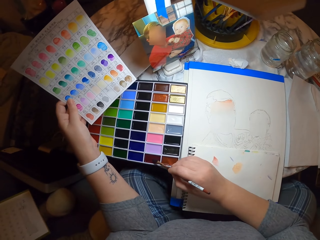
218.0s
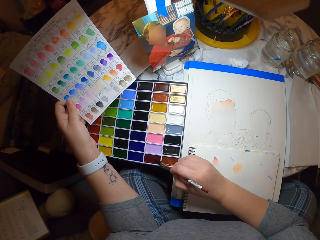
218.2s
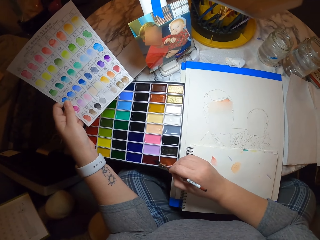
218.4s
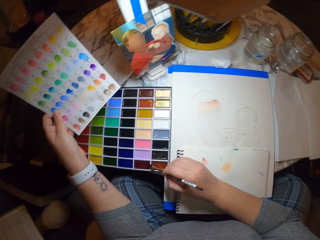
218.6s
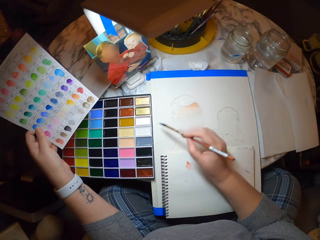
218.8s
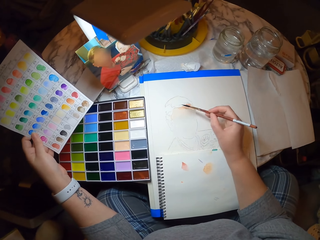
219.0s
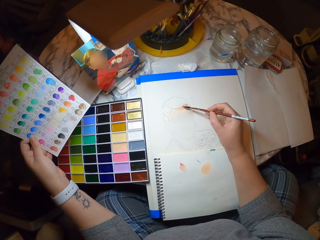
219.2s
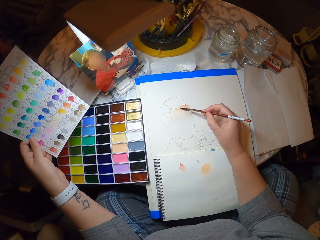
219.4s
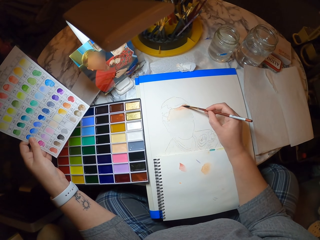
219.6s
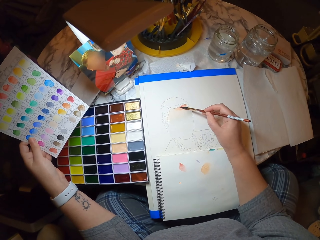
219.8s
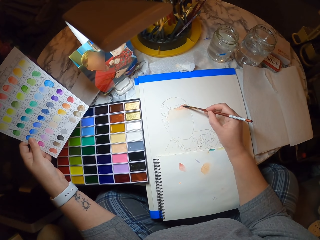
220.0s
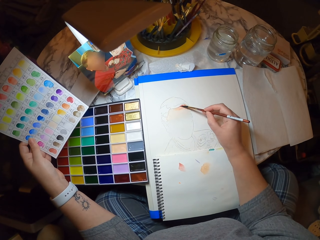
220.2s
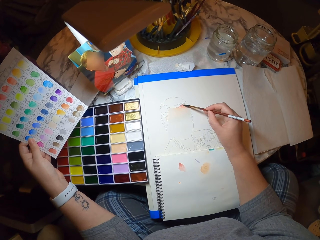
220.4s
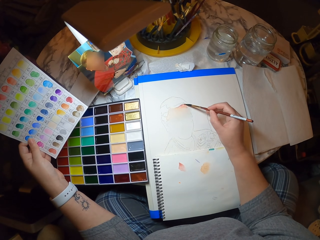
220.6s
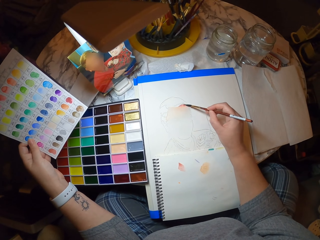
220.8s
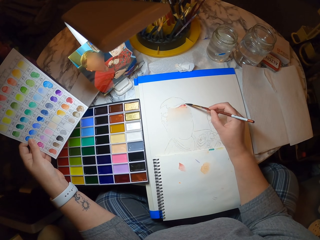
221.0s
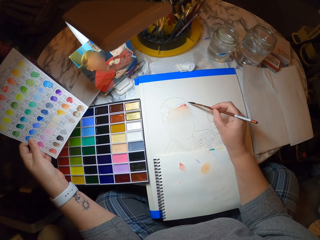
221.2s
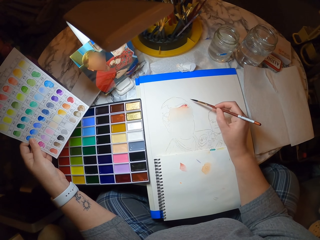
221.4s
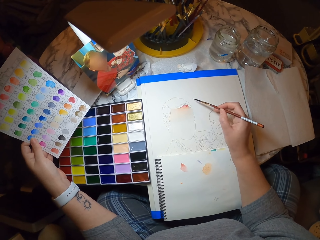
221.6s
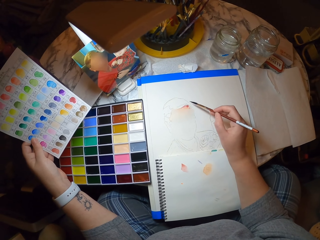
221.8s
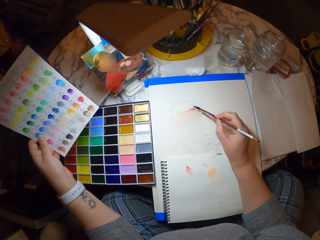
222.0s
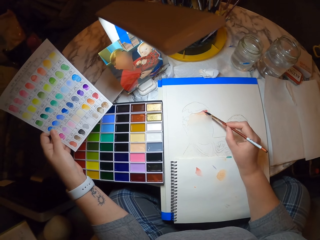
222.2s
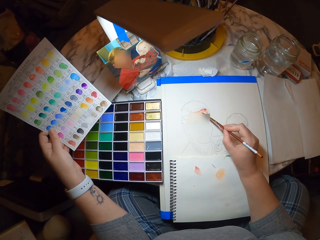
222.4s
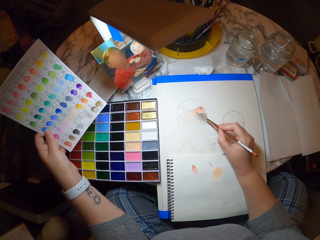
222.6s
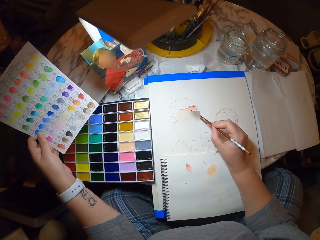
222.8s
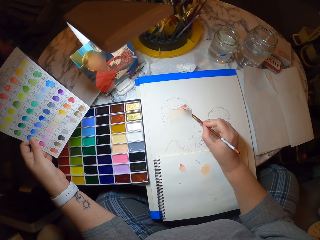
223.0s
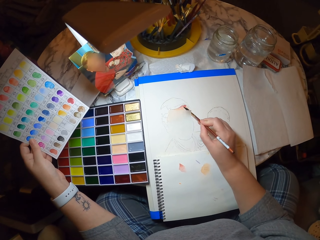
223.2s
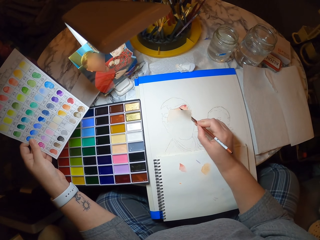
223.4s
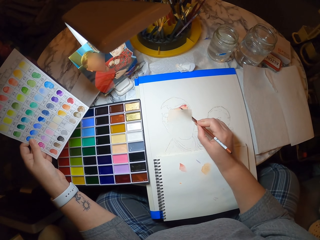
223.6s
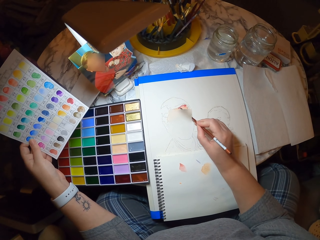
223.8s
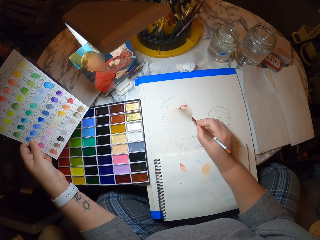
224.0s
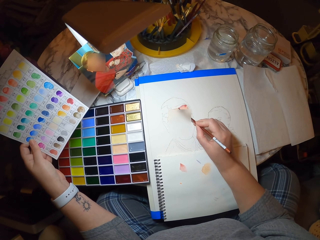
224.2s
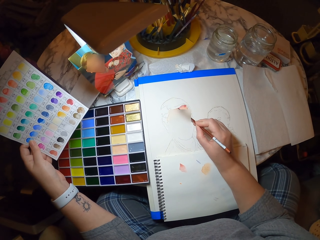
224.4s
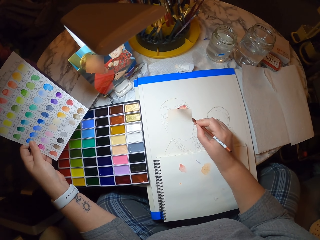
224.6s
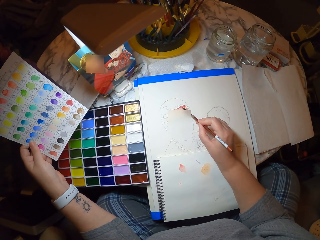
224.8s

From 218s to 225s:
The camera wearer applies color on the paint brush. They paint on the book.

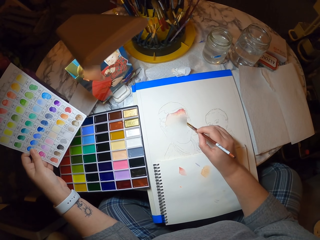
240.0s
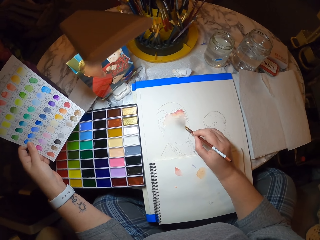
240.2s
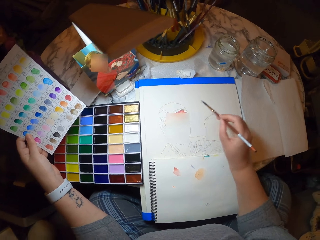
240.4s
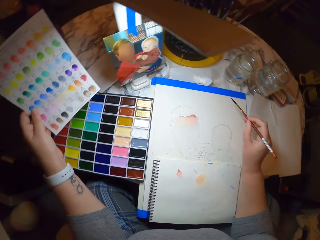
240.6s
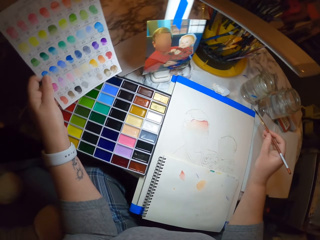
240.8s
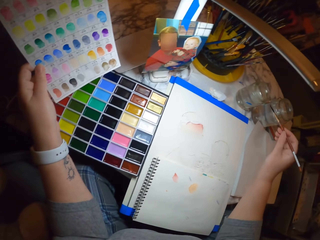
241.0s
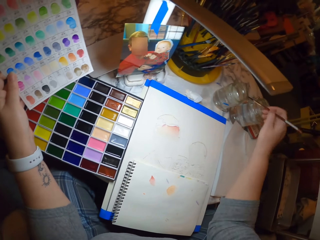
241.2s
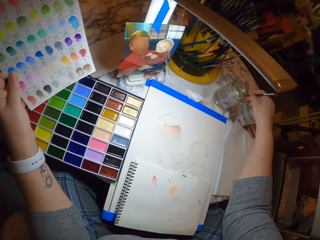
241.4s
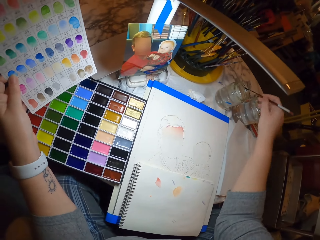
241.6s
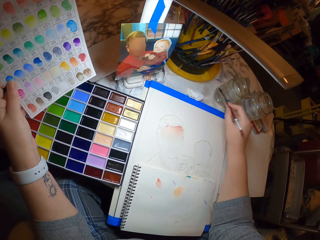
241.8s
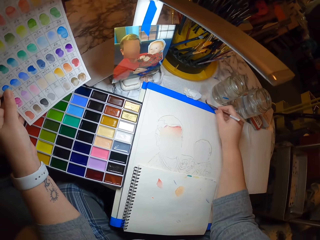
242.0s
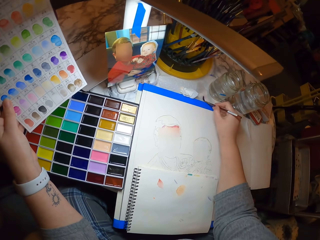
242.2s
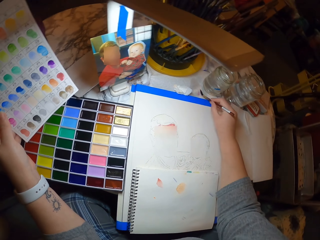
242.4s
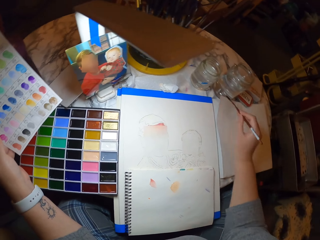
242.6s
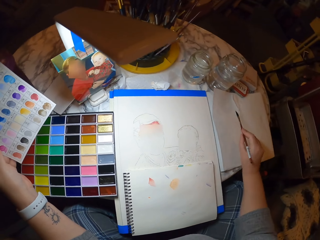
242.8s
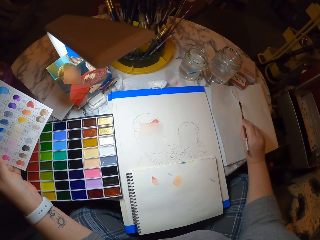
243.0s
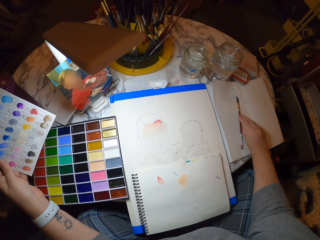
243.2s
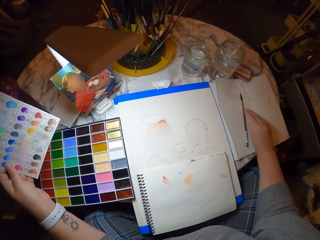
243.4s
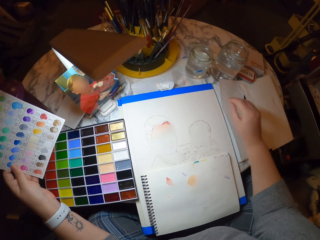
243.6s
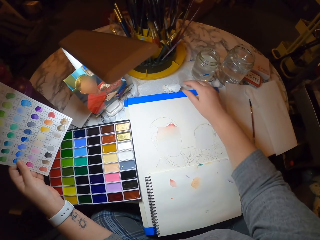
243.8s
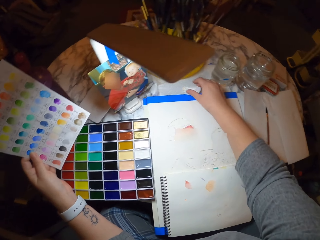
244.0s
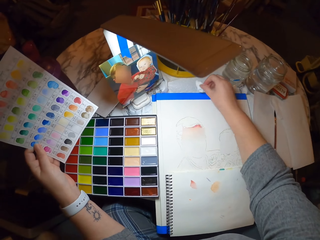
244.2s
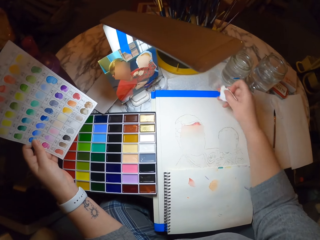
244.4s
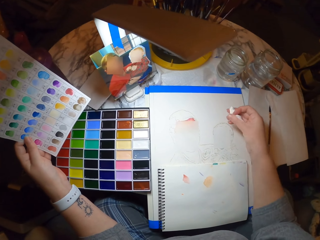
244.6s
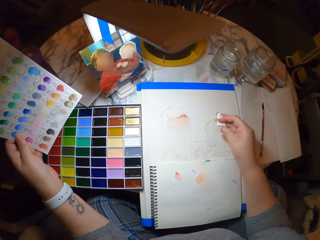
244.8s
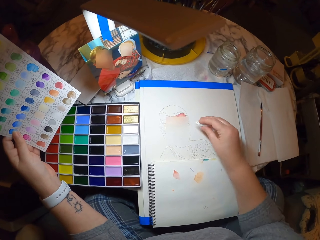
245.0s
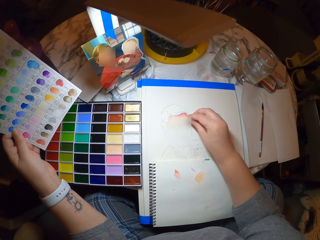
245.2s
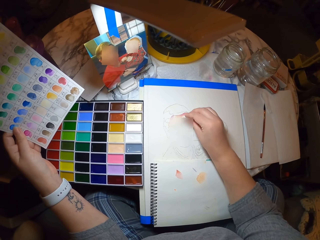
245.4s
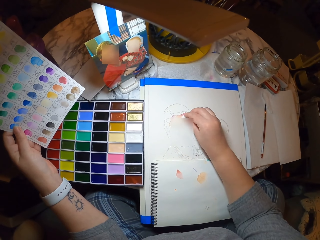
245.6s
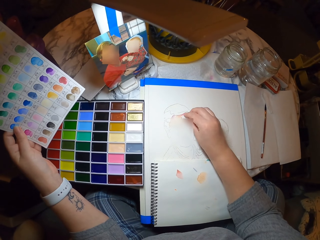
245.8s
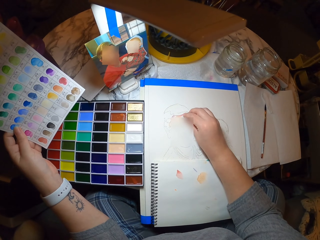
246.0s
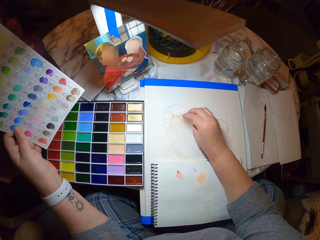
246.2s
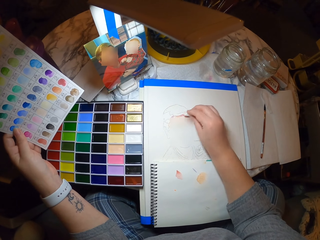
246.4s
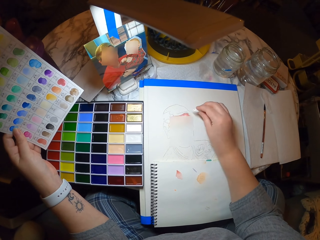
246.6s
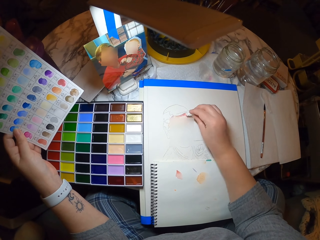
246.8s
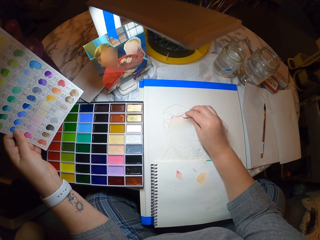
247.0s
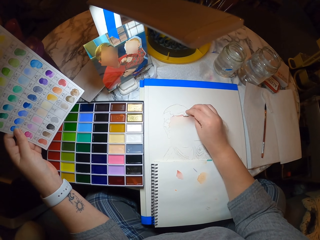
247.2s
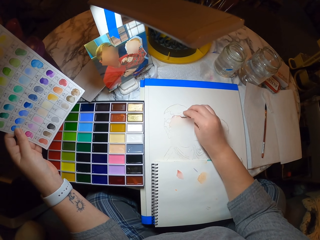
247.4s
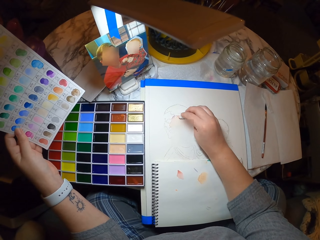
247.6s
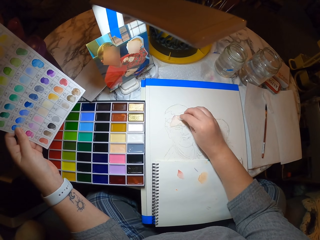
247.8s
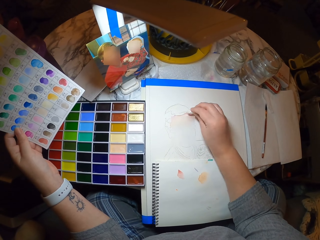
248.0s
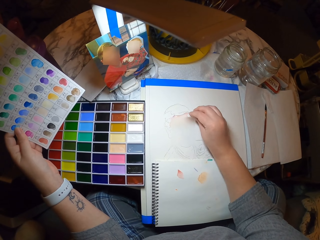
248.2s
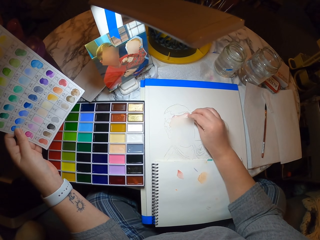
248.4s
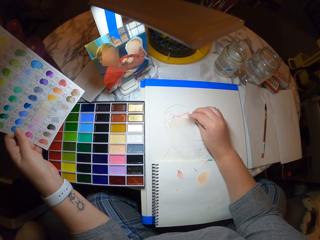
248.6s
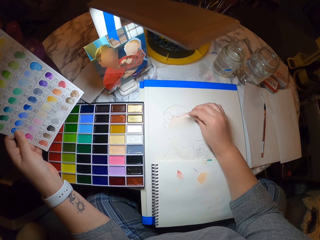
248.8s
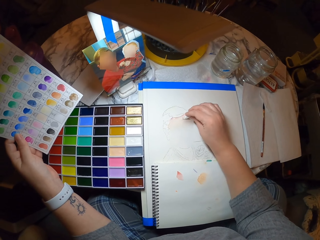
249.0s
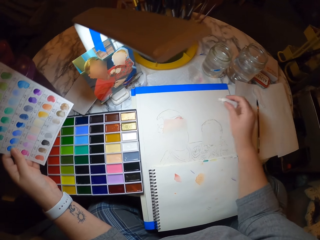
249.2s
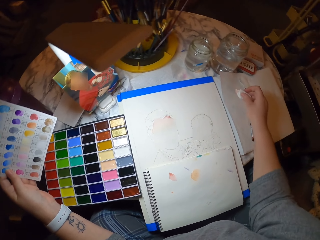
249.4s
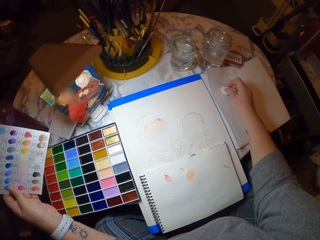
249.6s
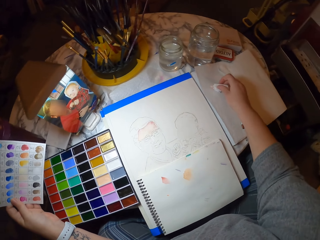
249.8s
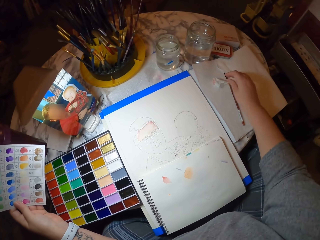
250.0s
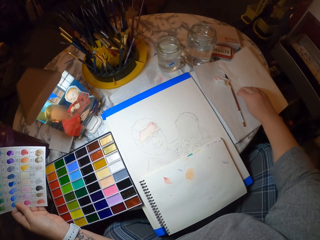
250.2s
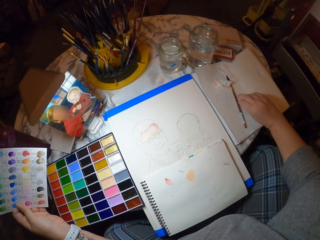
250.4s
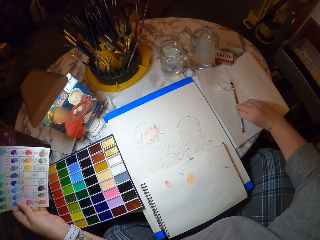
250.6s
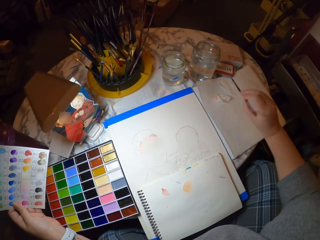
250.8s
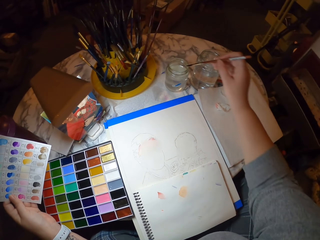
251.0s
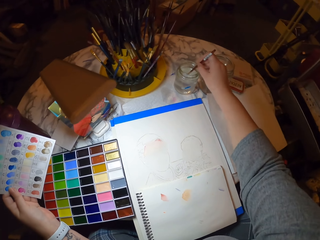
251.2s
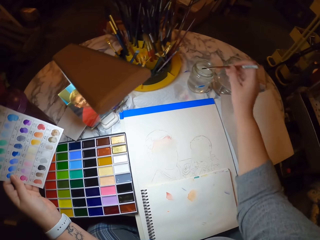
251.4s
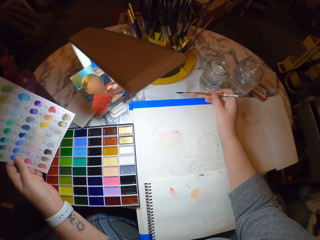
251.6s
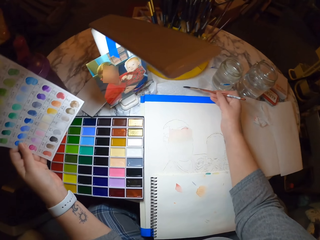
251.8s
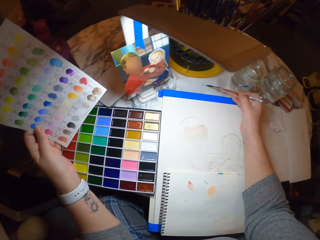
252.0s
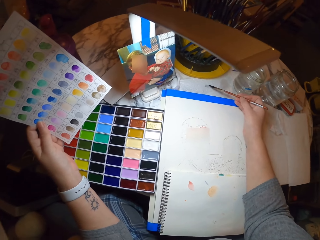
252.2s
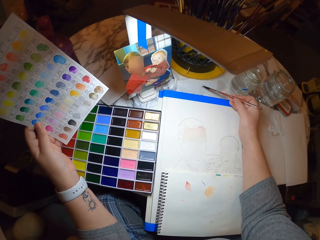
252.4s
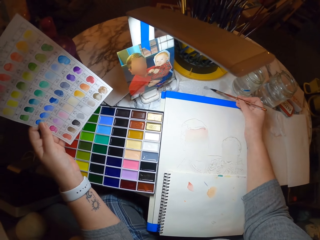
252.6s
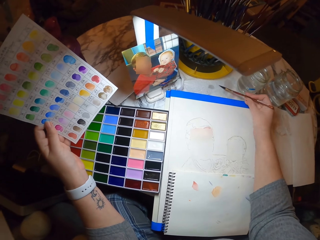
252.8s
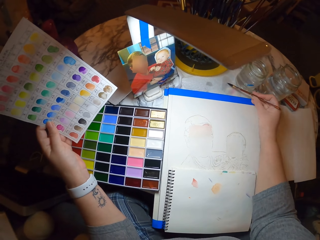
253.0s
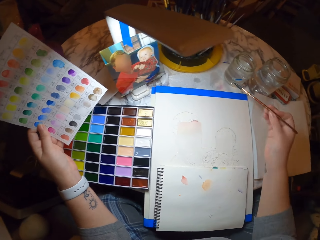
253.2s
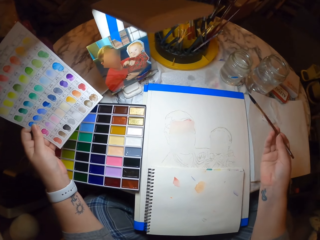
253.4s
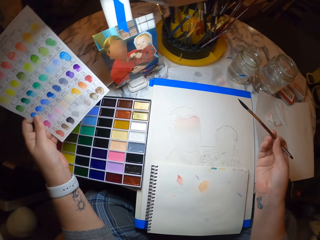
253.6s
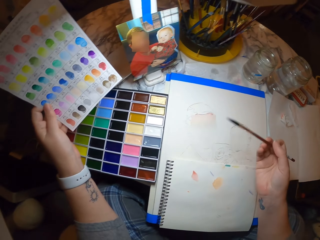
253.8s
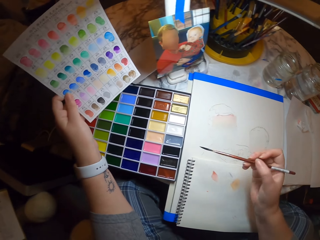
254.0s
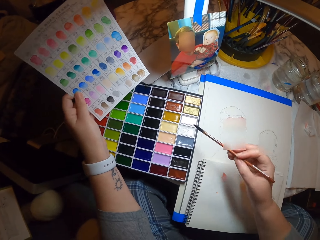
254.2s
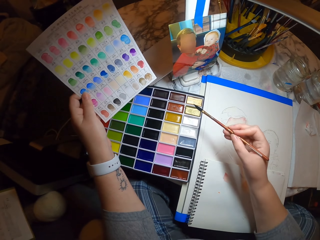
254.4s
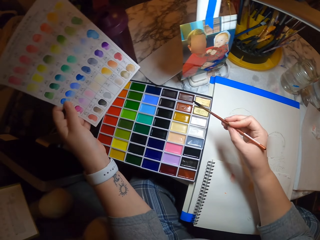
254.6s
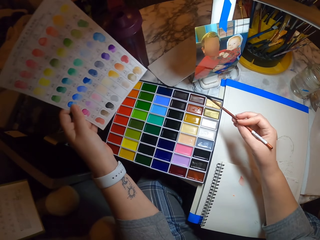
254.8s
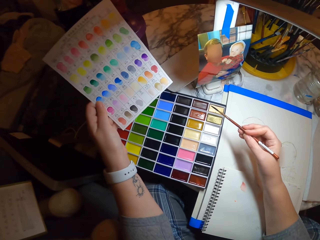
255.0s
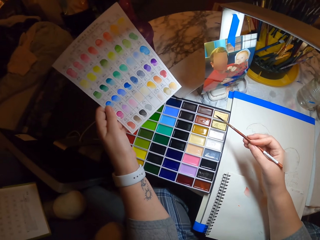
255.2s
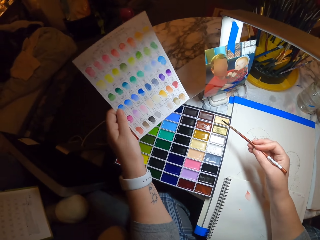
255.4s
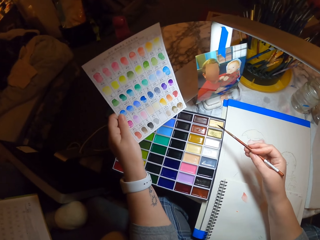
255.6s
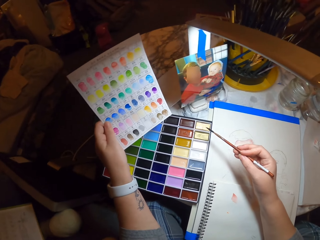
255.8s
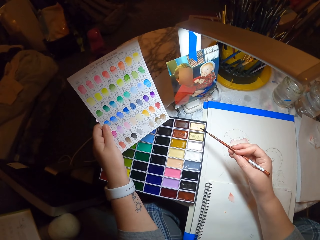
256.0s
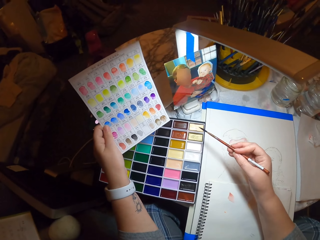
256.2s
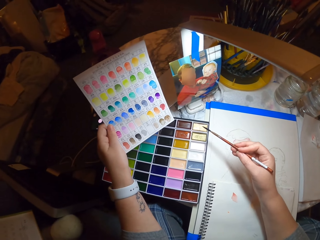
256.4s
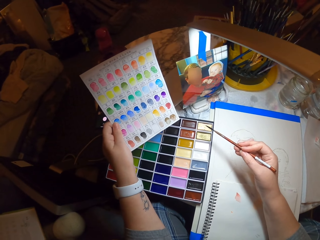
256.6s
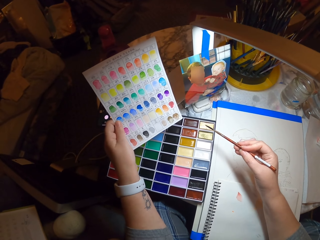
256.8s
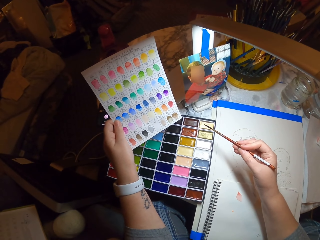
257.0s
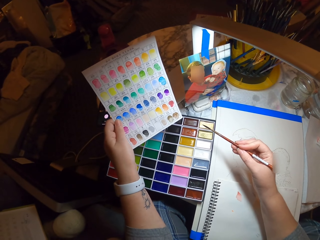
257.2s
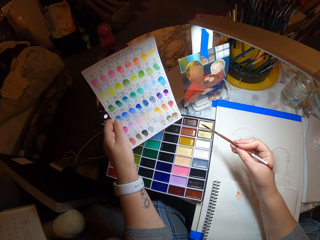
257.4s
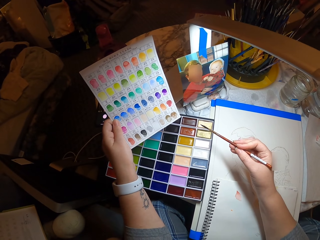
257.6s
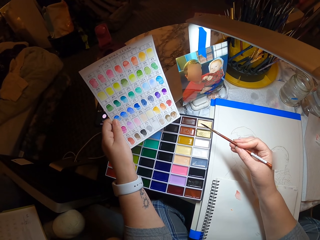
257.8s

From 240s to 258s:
The camera wearer dips the paint brush in the glass of water. They put the paint brush on the table. They pick up a tissue from the table. They wipe paint from the book with the tissue. They put the tissue on the table. They pick up the paint brush from the table. They dip the paint brush in the glass of water. They wipe the brush on the table. They dip the brush in the color.
